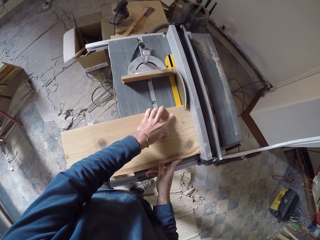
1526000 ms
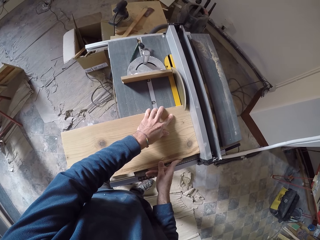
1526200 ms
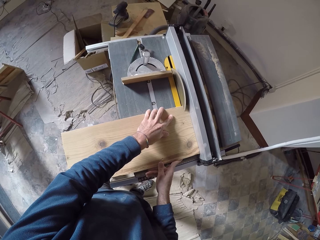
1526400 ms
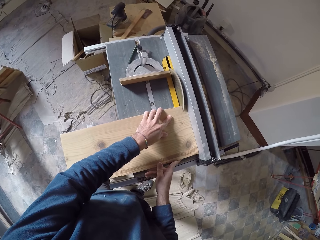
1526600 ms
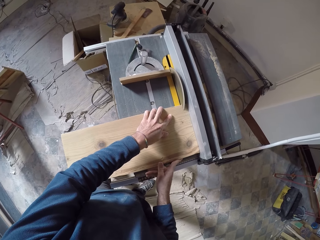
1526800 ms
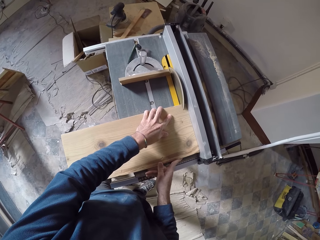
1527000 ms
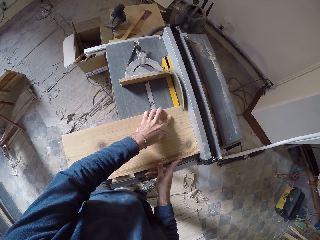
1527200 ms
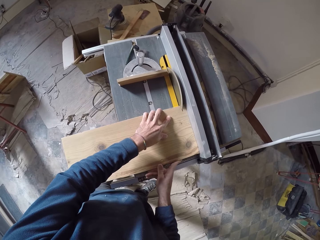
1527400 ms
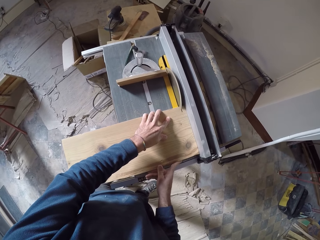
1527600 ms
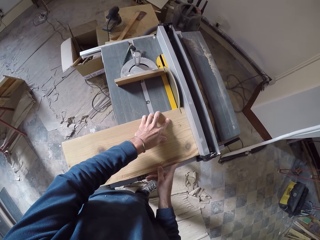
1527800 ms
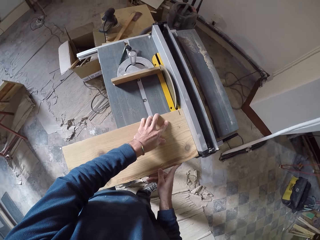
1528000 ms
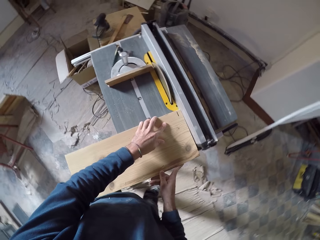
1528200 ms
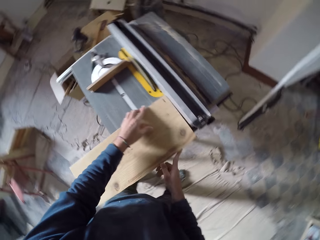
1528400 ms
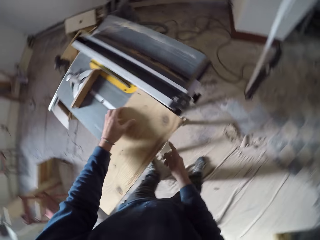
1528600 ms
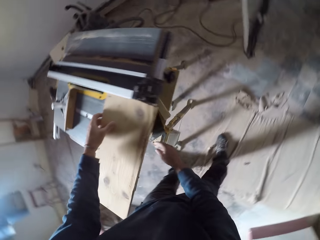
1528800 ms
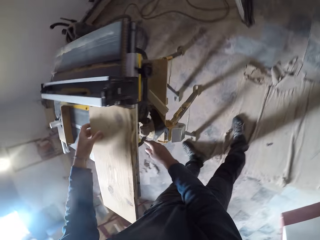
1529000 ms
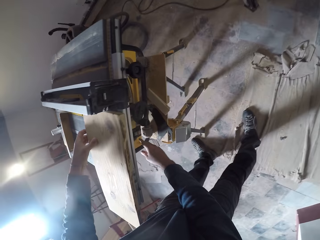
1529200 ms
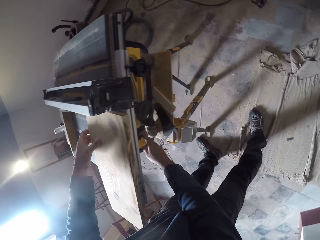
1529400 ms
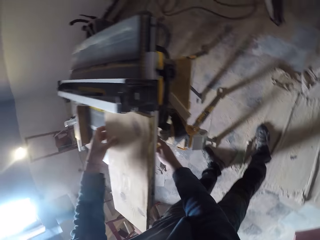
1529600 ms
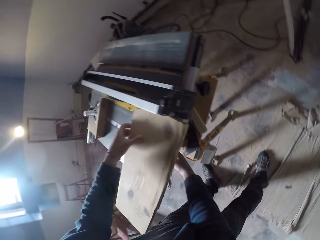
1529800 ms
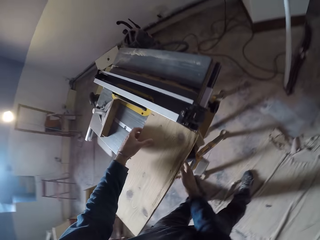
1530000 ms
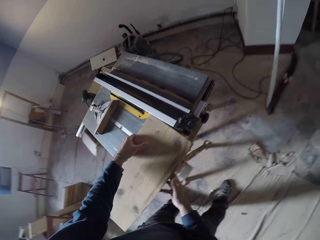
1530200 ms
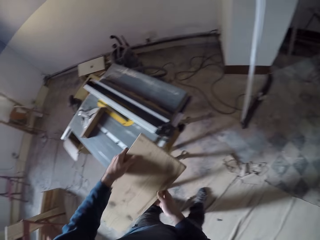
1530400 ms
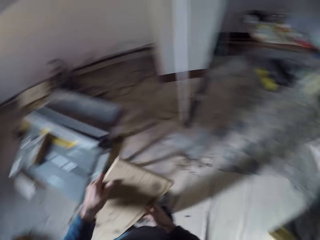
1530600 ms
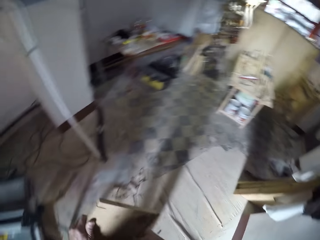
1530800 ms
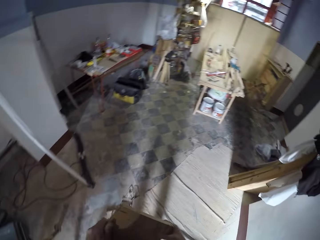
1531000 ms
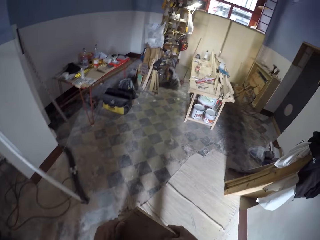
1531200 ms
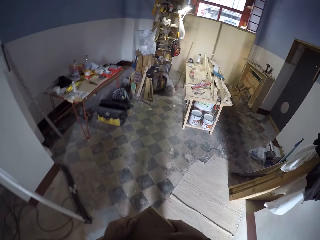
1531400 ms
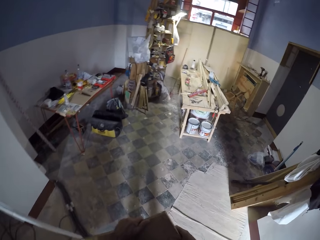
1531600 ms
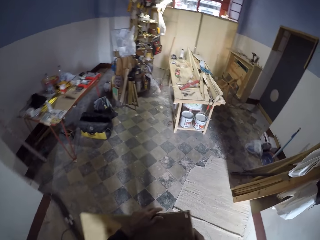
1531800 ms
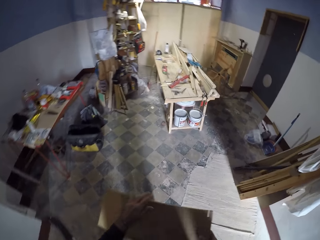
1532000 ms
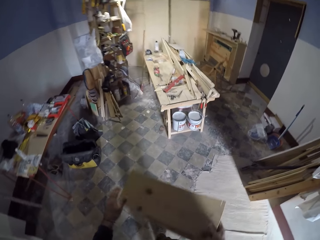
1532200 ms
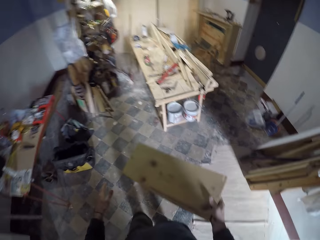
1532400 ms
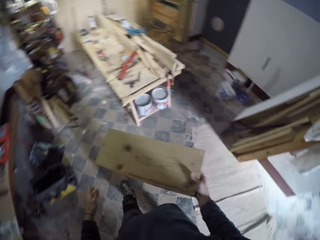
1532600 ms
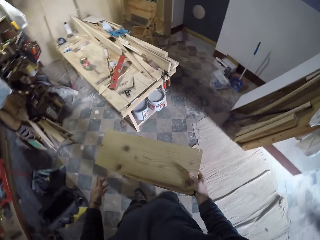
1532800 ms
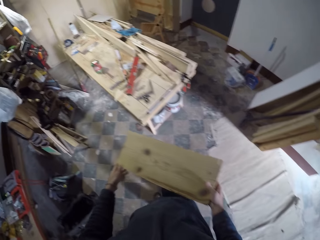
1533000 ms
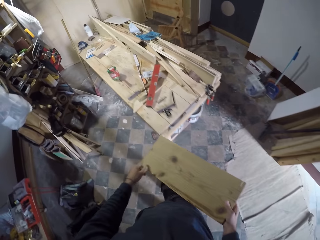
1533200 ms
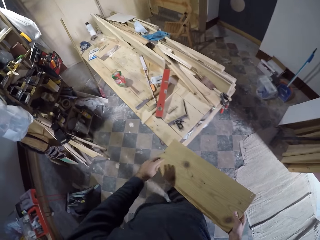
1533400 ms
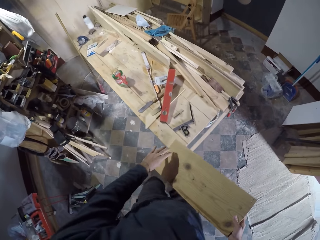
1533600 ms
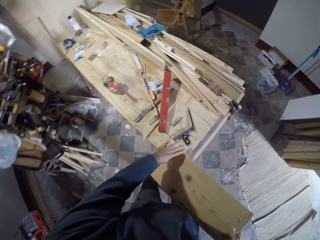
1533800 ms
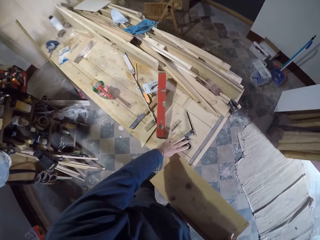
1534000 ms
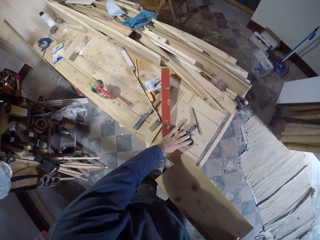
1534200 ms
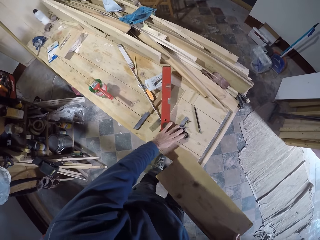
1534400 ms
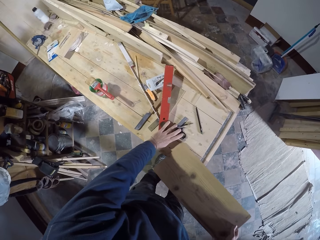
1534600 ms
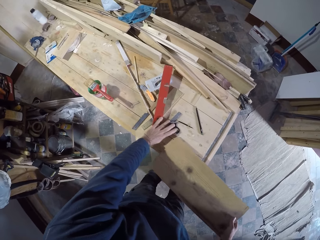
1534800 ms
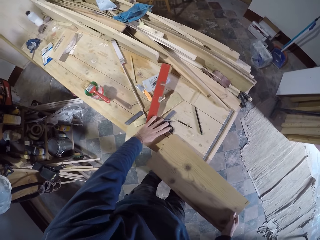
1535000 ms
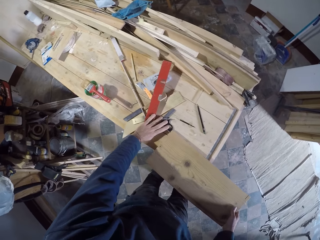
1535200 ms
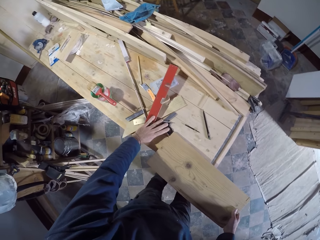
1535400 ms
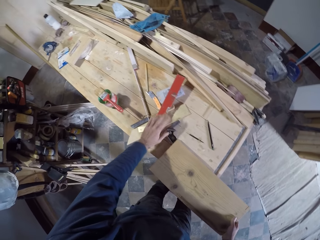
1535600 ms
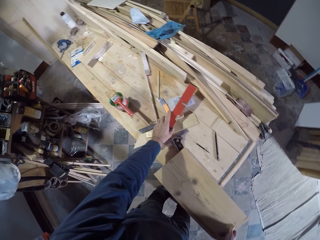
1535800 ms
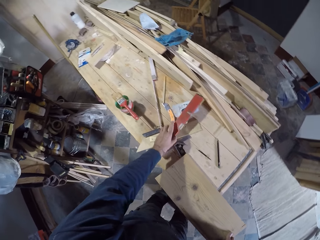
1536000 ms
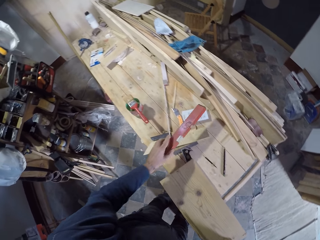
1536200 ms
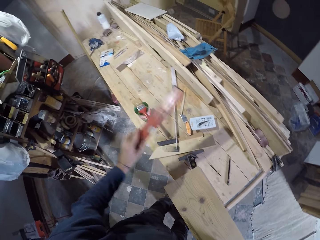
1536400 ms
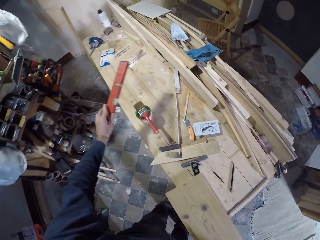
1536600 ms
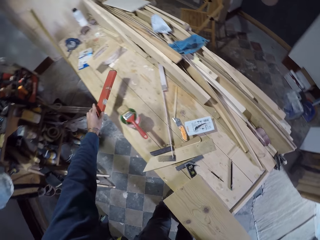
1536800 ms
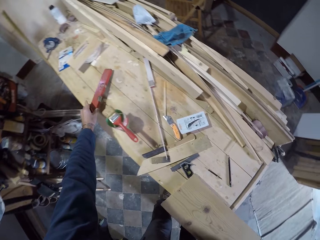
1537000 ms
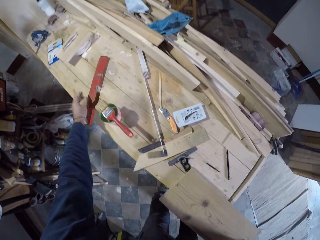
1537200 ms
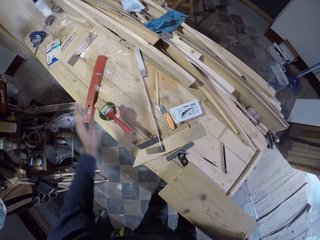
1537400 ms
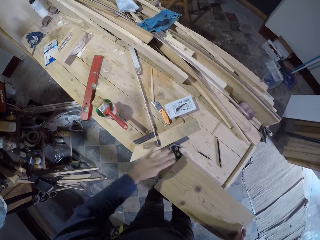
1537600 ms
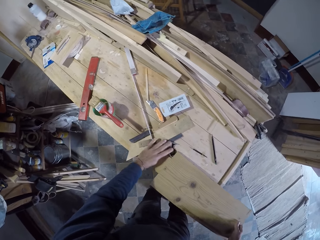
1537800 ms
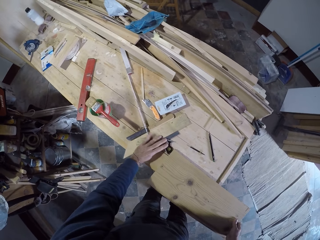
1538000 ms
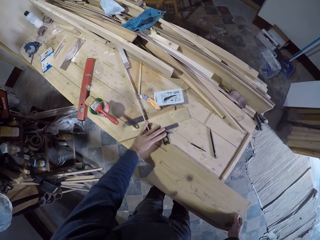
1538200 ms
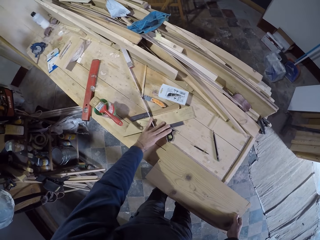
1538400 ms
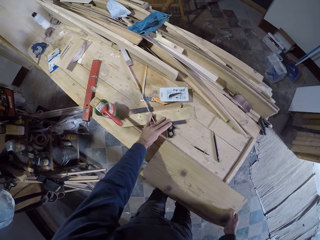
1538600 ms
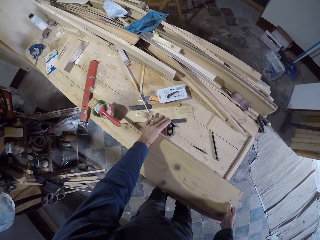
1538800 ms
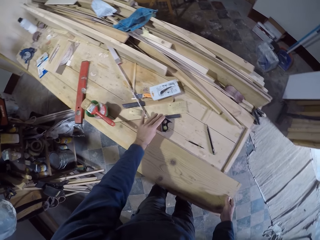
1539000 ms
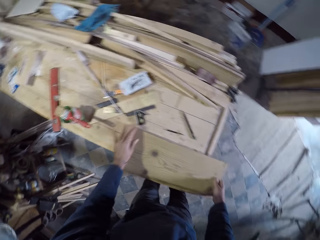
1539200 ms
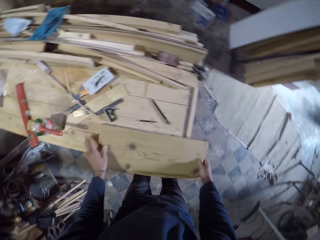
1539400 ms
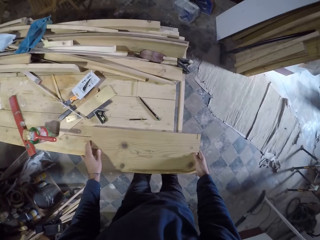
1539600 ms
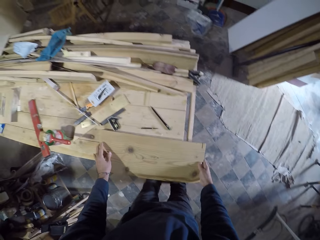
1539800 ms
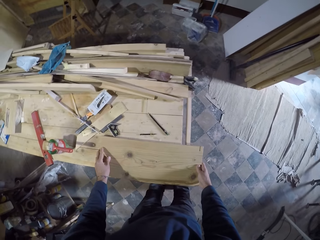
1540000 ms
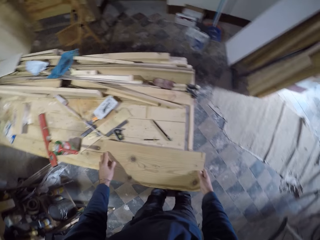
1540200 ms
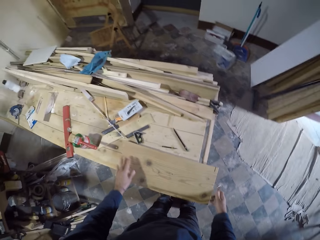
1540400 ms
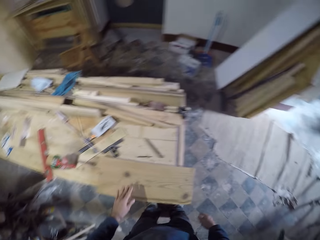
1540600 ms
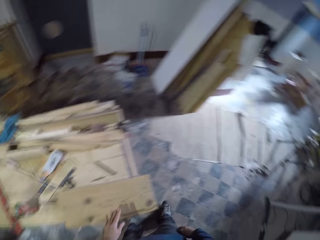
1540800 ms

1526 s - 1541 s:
The camera wearer adjusts the power saw. He touches a switch of the table saw with his right hand. He takes the piece of wood off the table saw with both hands. He walks towards the table in the carpentry workshop. He takes his left hand off the piece of wood. He slides the piece of wood on the table with his right hand. He moves some carpentry tools on the table with his left hand. He places the wood on the table. He picks up a level from the table with his left hand. He drops the level on the table with his left hand. He moves the carpentry tools on the table with his left hand. He slides the piece of wood on the table with his right hand. He adjusts the piece of wood on the table with both hands.

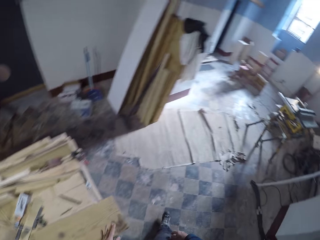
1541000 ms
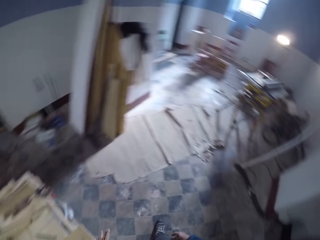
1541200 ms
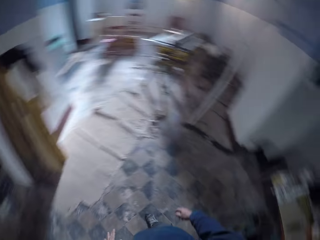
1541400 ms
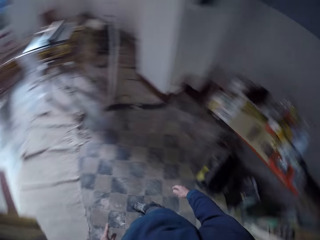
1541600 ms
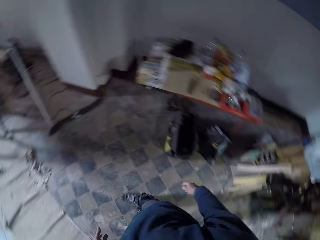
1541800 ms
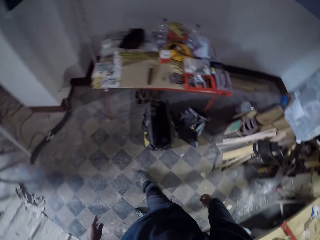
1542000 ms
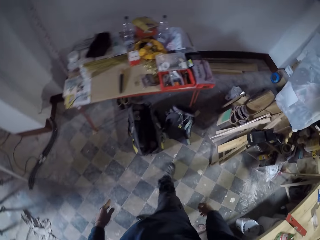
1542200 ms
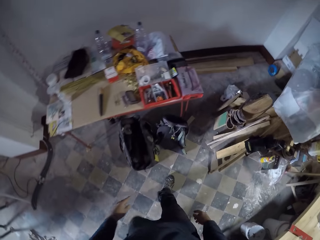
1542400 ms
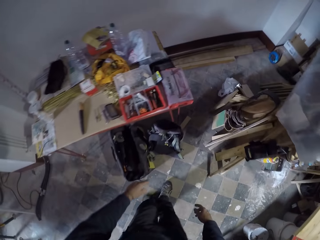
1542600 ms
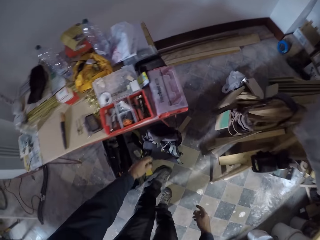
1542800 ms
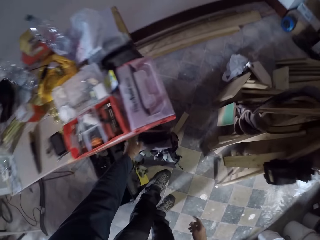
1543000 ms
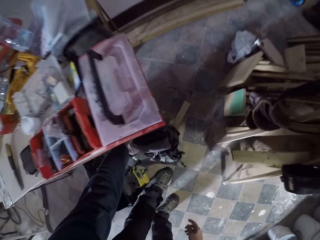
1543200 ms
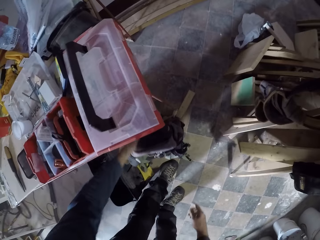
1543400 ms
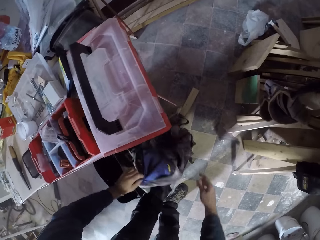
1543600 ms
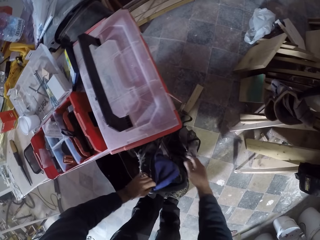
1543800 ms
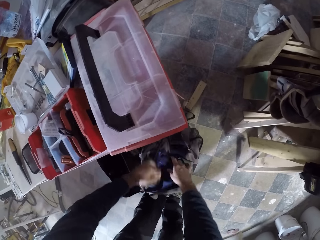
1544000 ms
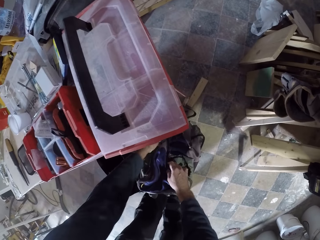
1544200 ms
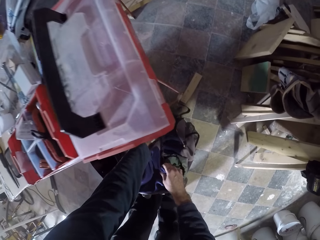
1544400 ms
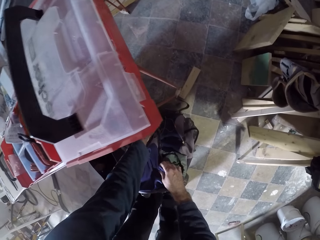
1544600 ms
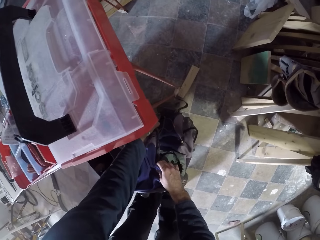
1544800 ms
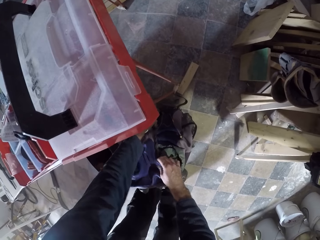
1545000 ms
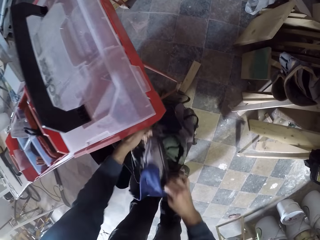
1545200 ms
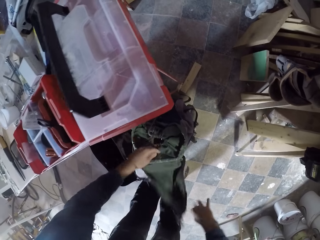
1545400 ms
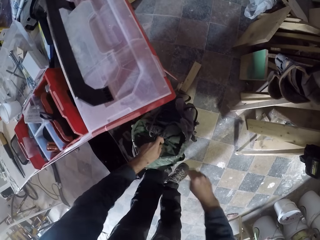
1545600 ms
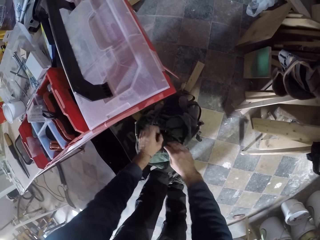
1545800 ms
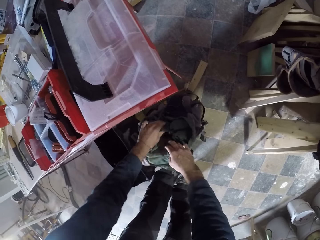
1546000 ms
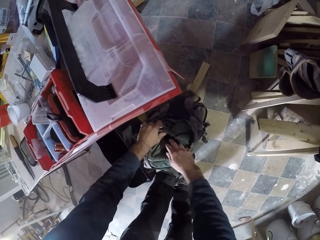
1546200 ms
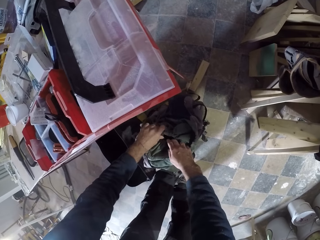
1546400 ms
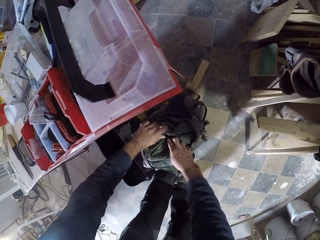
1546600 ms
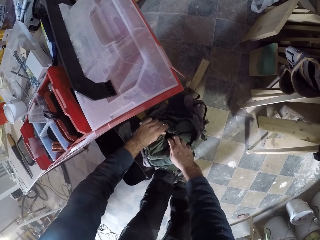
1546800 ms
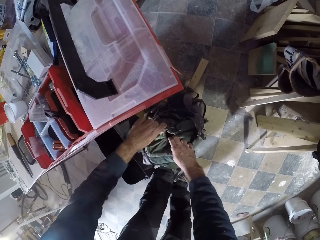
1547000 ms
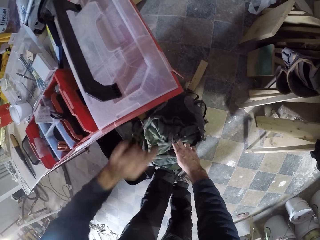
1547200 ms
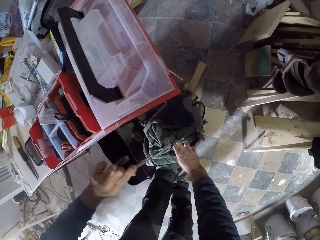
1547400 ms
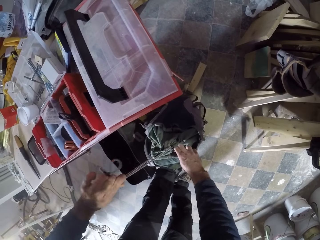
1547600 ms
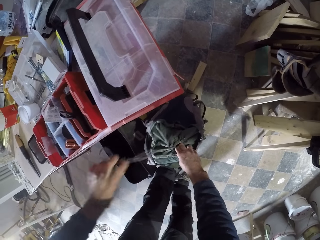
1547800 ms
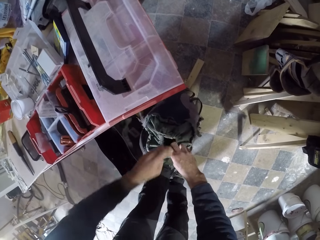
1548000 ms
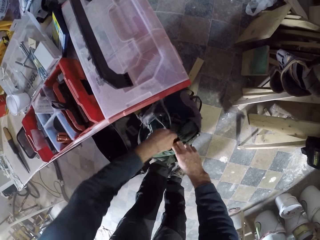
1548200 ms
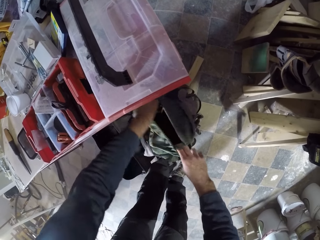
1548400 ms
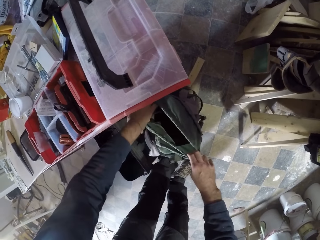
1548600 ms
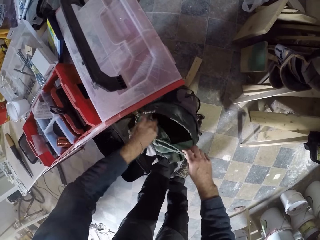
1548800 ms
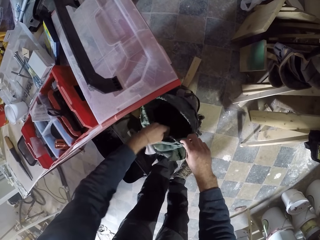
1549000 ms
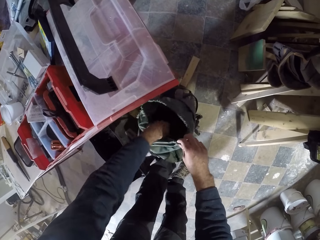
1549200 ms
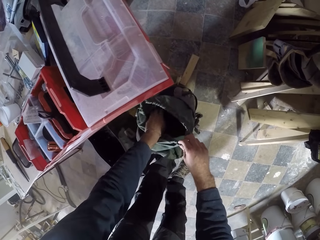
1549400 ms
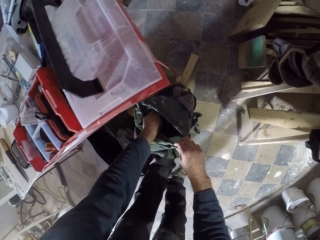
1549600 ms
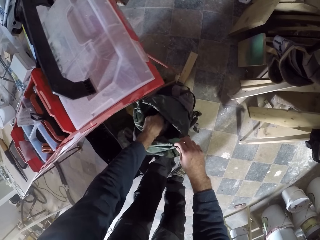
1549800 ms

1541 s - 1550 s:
The camera wearer looks around the workshop. He grabs a bag on the floor with his left hand. He opens the bag on the floor with both hands. He searches the bag on the floor with his left hand.
